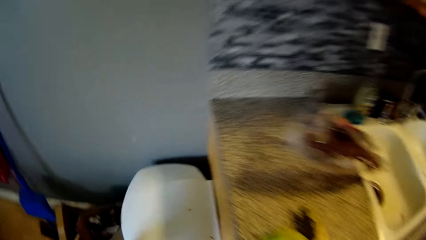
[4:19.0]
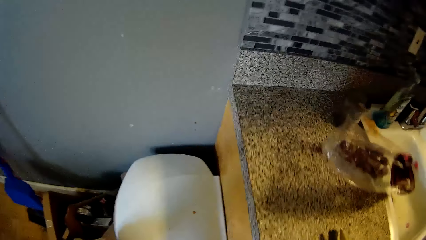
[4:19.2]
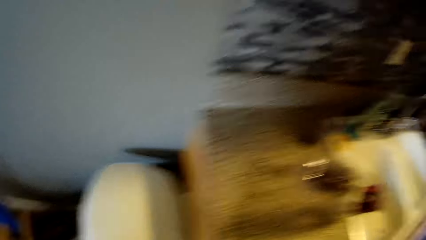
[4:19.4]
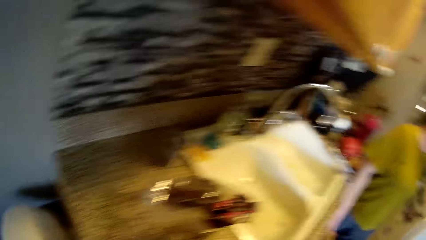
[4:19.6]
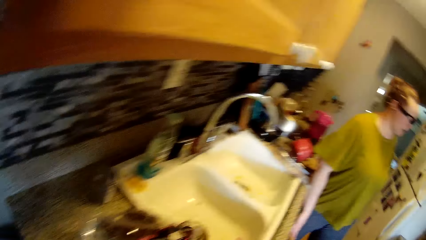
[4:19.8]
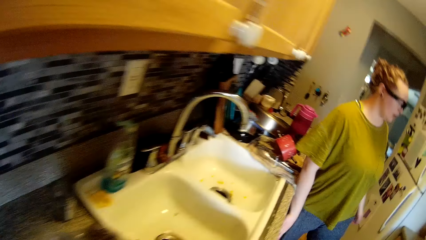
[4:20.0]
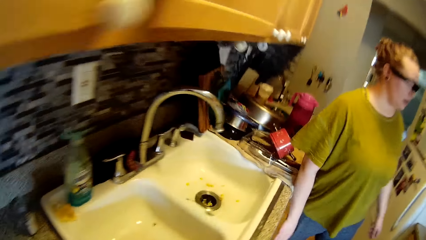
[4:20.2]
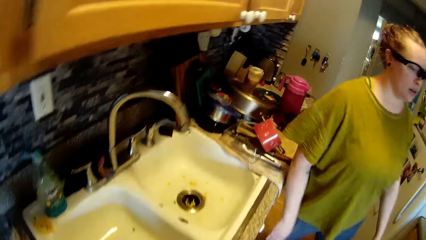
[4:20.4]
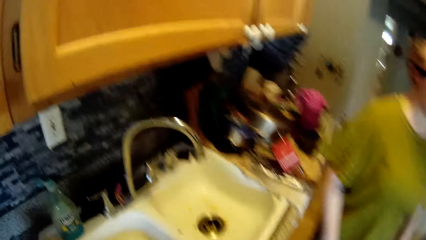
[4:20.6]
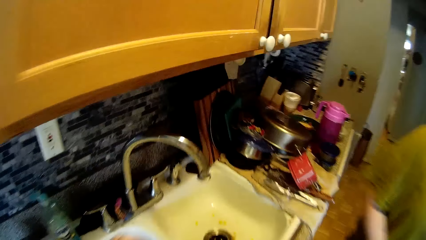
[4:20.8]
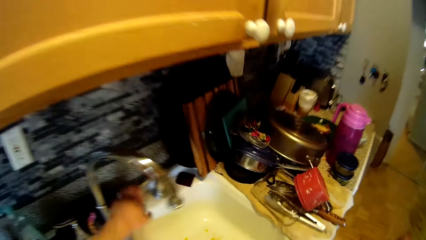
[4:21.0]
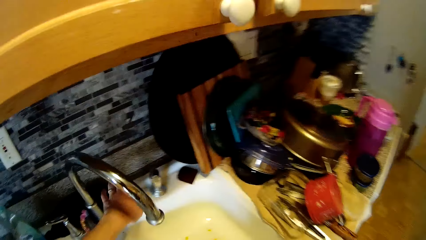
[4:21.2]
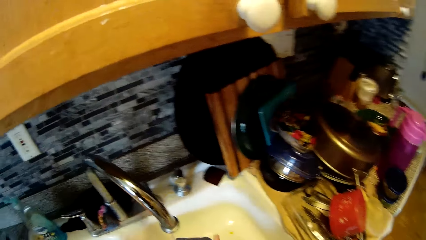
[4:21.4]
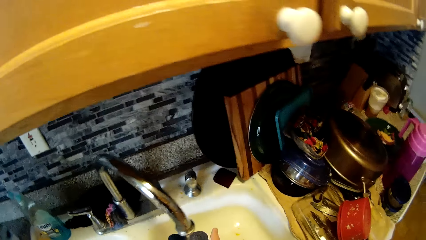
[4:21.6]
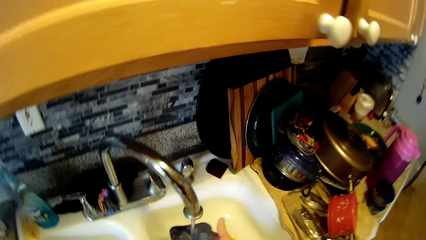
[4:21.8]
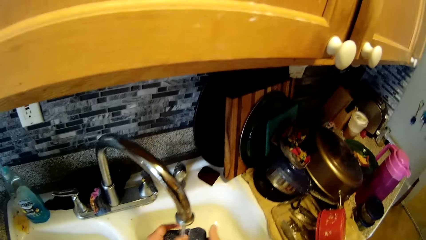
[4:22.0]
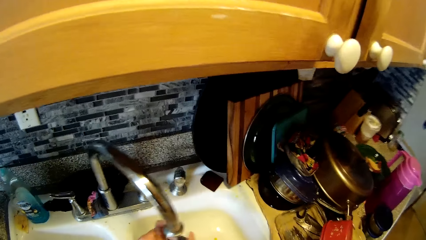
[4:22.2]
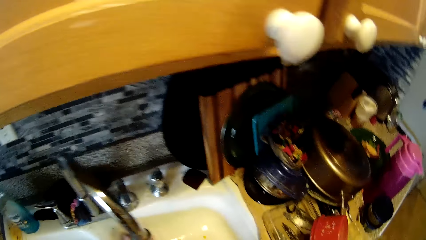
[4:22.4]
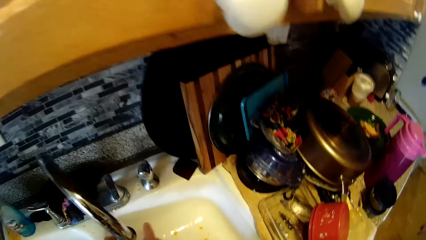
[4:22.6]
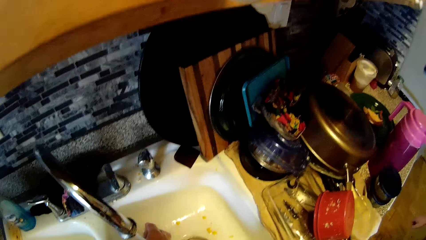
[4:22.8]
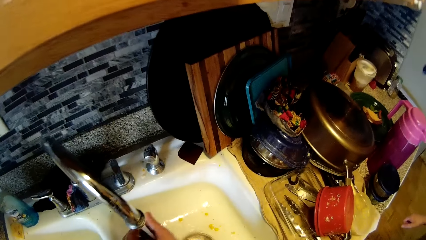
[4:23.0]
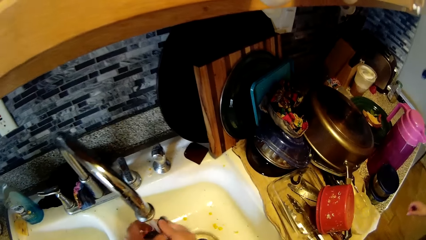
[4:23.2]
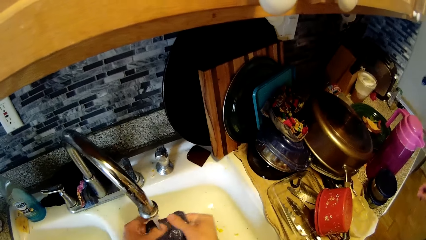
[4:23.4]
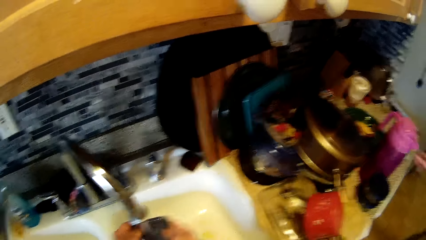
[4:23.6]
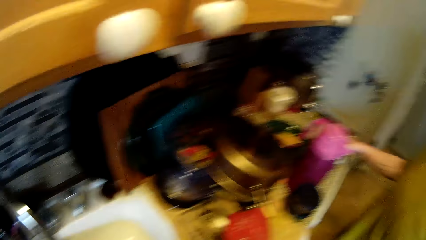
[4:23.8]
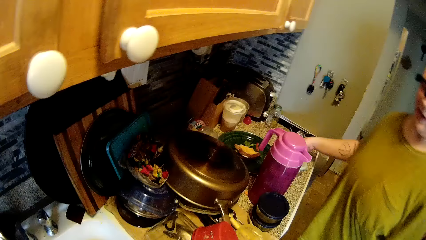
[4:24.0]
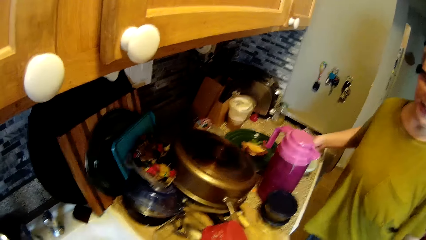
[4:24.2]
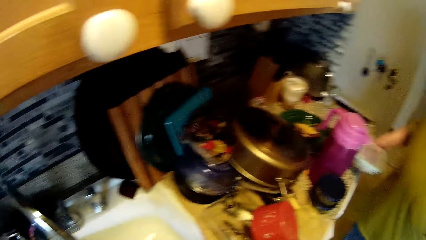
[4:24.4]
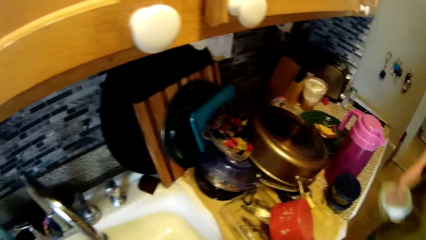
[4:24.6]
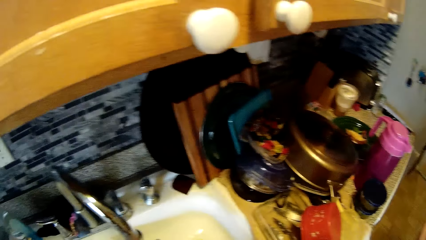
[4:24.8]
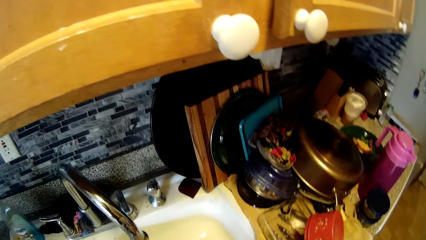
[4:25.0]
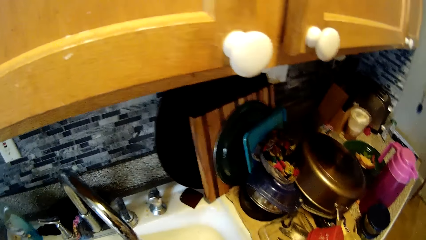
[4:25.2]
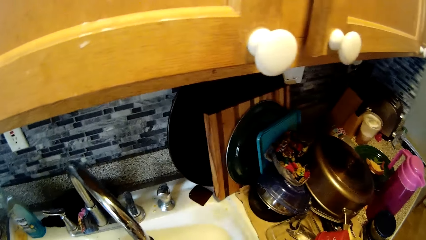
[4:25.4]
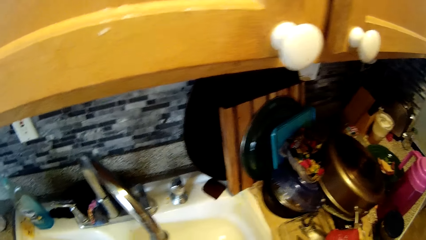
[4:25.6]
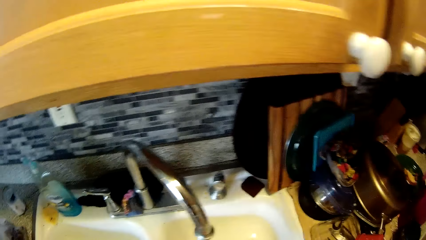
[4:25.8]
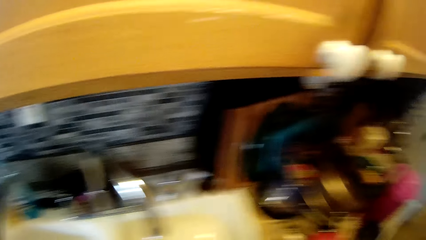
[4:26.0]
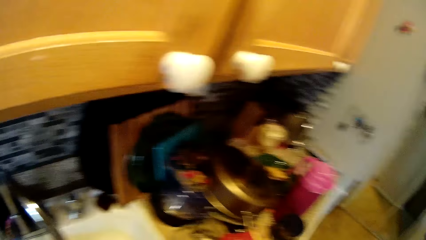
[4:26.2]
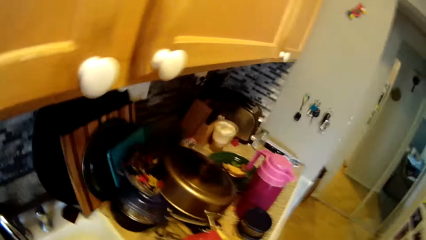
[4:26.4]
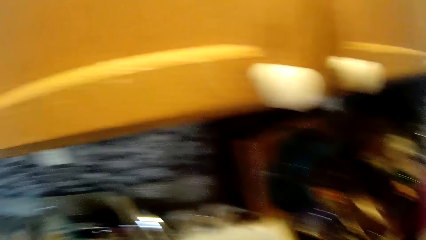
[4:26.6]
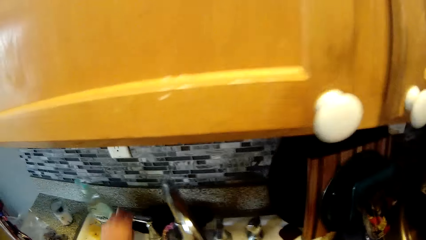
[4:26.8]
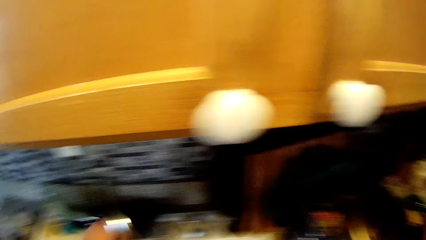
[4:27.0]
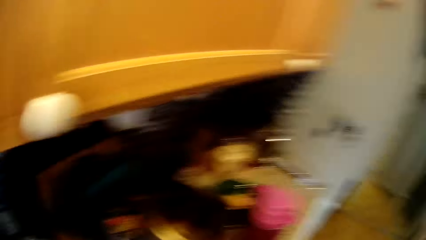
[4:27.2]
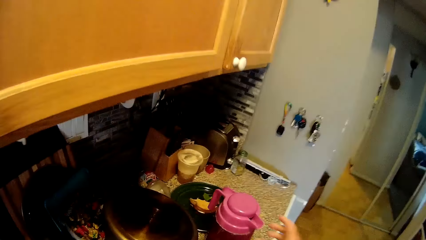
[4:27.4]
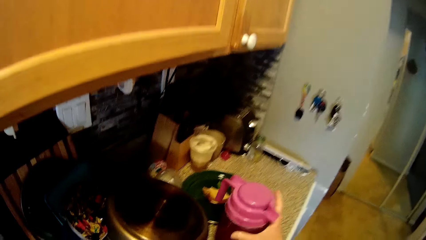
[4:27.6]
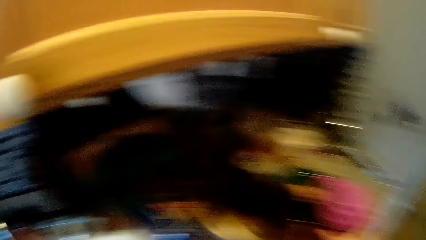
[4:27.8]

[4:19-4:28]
A woman touches a cupboard with her right hand. The camera wearer opens the tap. He touches the tap regulator with his left hand. He holds the rag with his right hand inside the sink. He holds the rag with both hands in the sink. He rinses the rag with both hands. The woman picks up the container of food from the cabinet with her right hand. The camera wearer talks to the woman. He touches the tap regulator with his left hand.

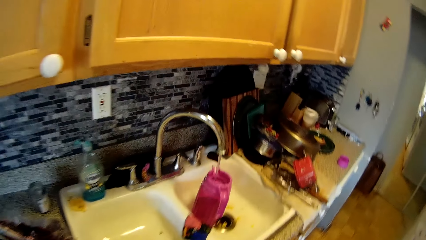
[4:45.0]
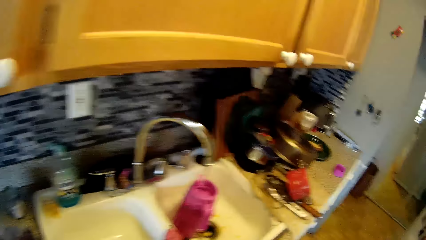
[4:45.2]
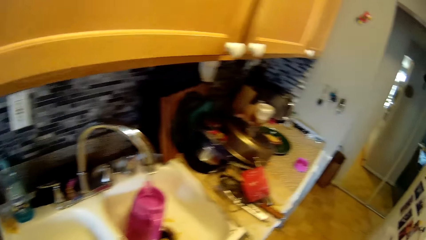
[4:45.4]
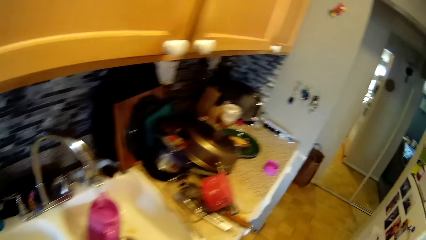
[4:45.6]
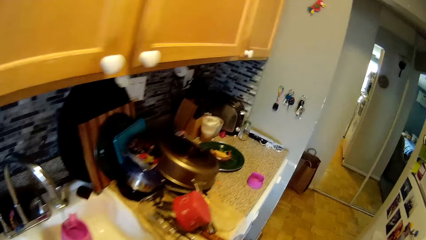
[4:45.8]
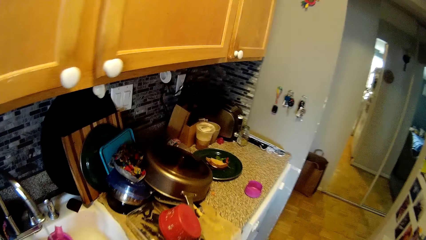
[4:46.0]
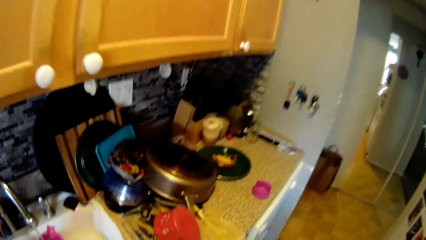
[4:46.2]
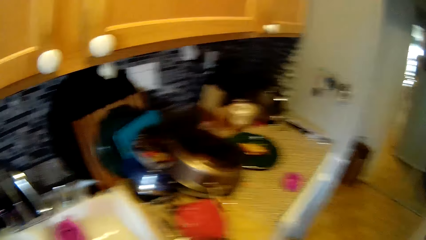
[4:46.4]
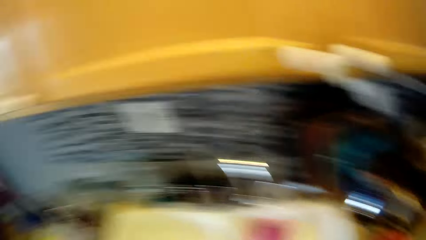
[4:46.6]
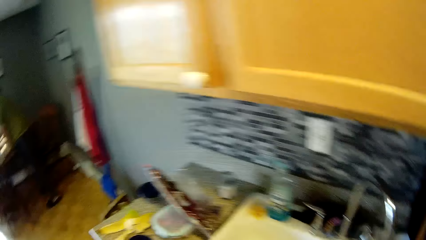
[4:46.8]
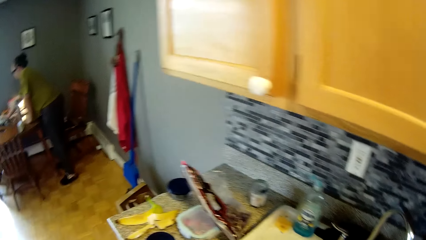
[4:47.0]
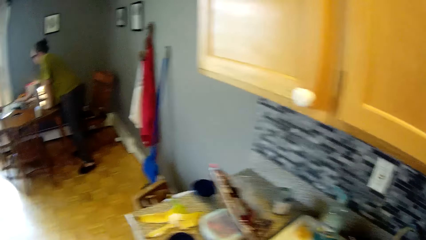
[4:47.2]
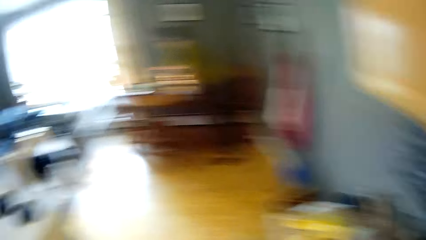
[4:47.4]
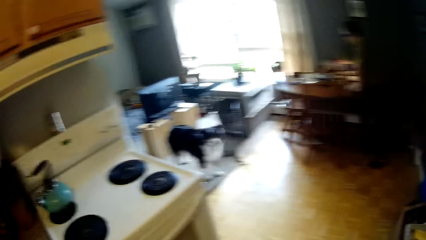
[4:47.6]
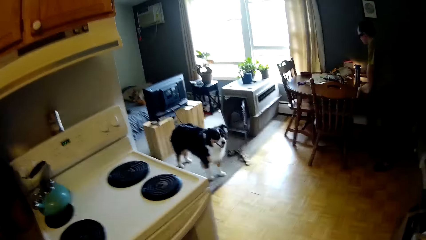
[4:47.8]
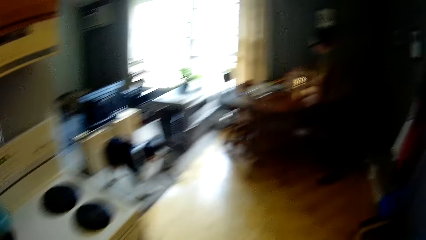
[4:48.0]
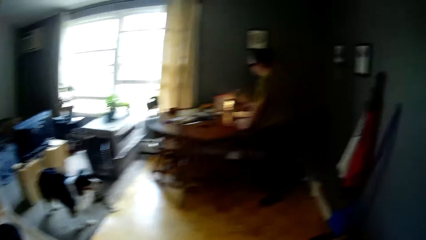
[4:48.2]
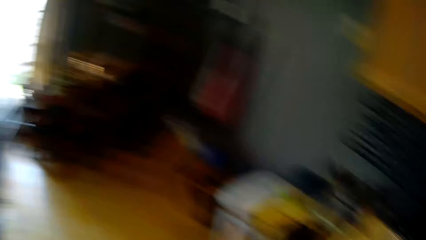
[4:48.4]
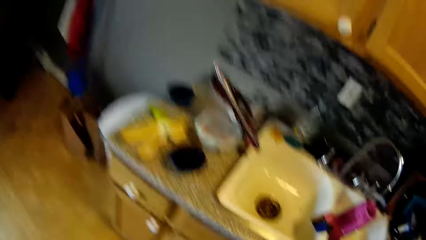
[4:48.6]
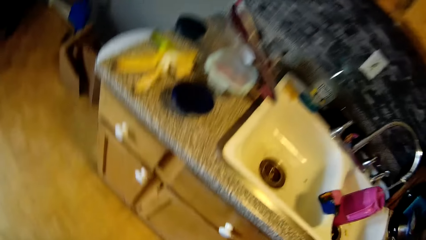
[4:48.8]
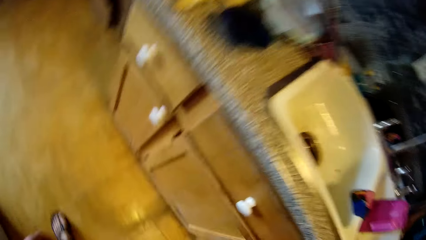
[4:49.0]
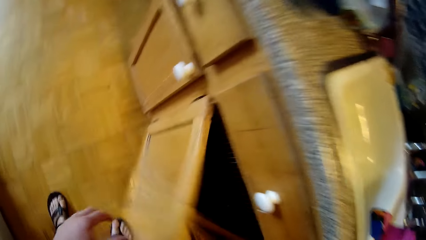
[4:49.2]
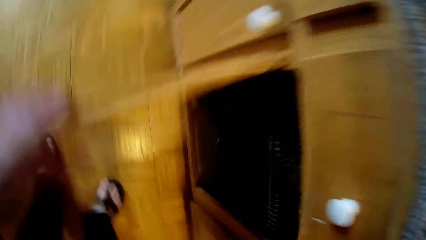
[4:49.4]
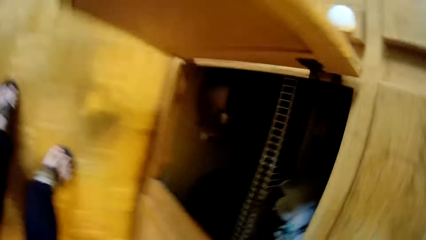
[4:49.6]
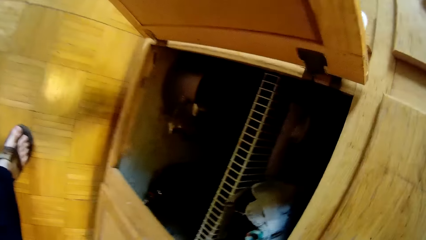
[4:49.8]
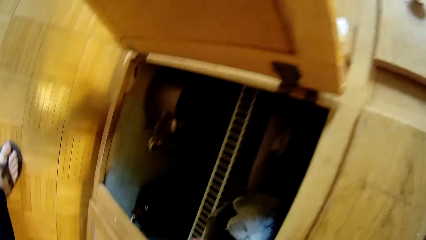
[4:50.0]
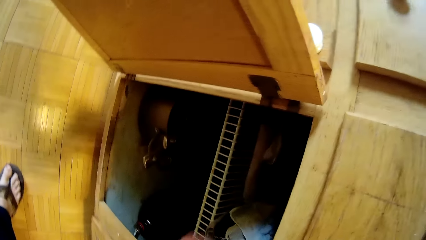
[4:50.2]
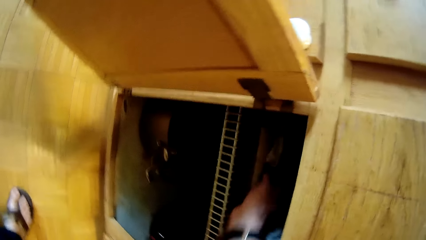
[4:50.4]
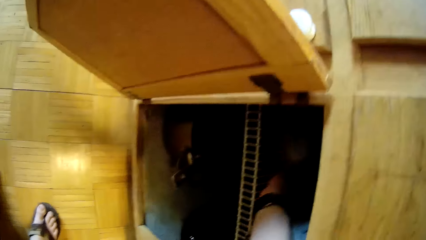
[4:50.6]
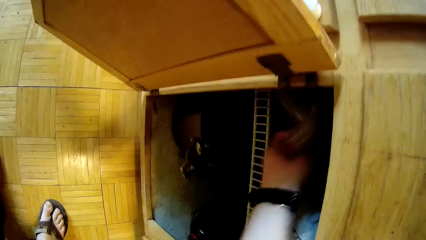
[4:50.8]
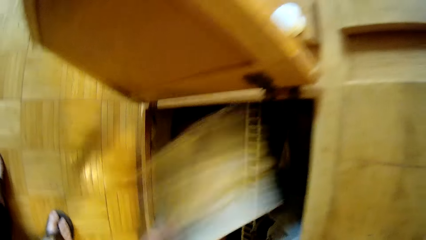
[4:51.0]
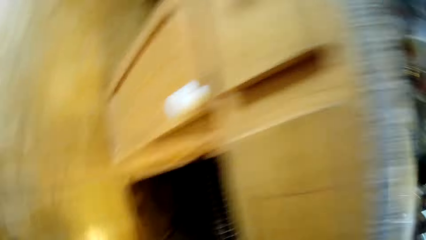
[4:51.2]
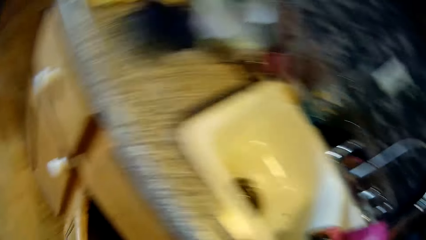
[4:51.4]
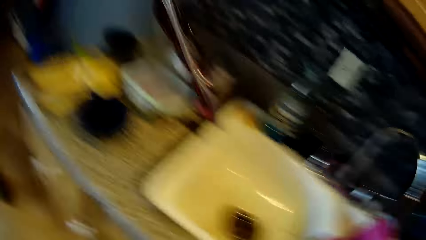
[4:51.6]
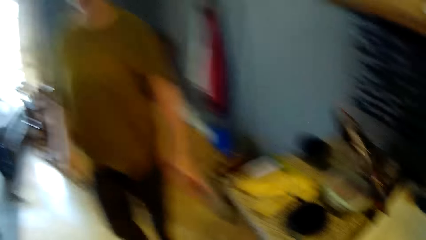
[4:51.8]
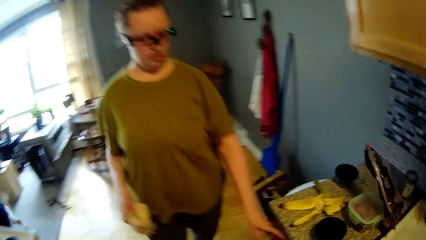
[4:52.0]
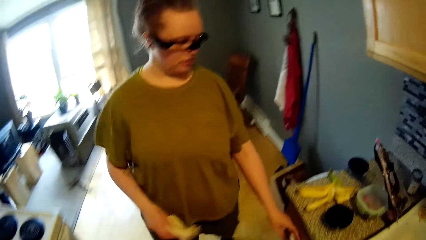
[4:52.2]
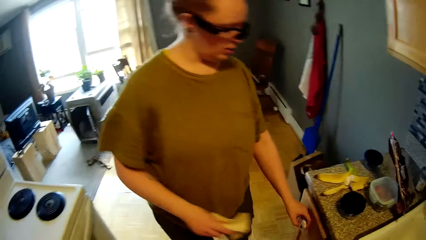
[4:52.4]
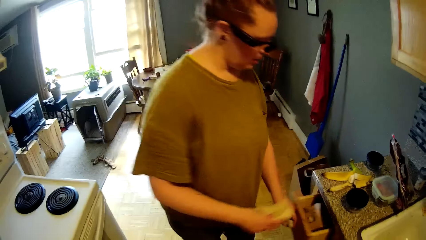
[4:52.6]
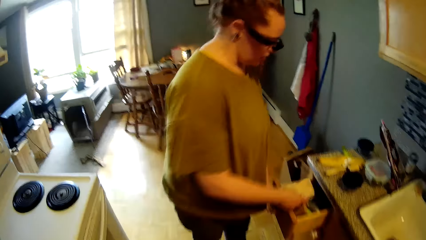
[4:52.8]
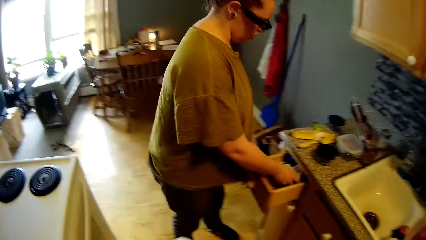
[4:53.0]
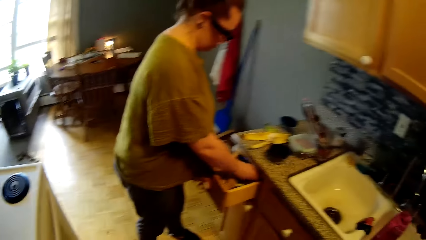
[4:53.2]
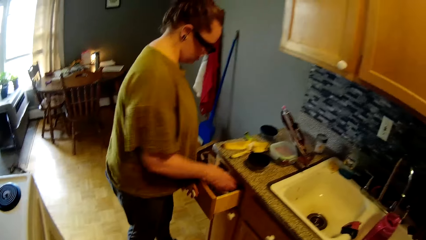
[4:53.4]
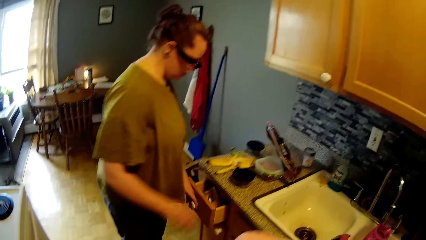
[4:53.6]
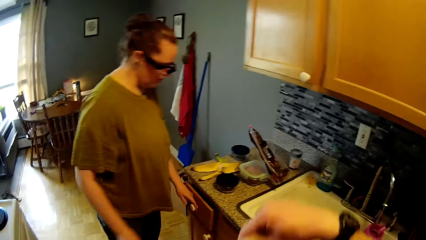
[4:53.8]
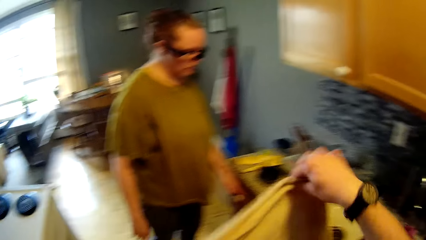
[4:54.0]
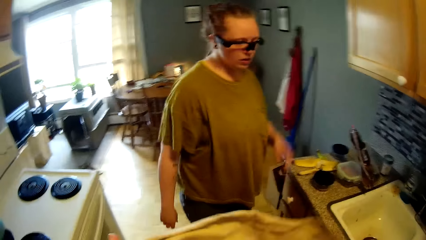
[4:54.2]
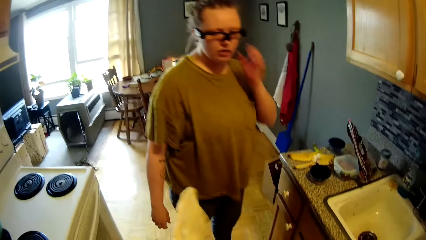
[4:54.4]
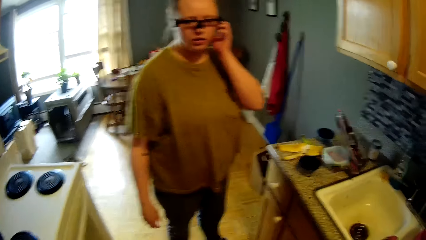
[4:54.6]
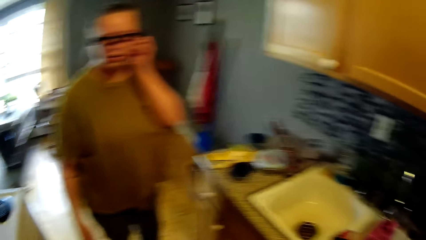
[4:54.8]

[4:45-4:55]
A woman sets the table in a dining area with her right hand. The camera wearer walks around. He opens a cupboard under the kitchen sink with his right hand. He holds the cupboard door with his left hand. He takes a napkin from the cupboard with his right hand. He checks in the cupboard. He closes the cupboard with his left hand. The woman opens a drawer under the kitchen counter with her left hand. The woman goes to the kitchen. The woman drops a napkin into the drawer with her right hand and closes the drawer with her left hand. The camera wearer waves the napkin with his right hand. The woman scratches her left ear with her left hand.
